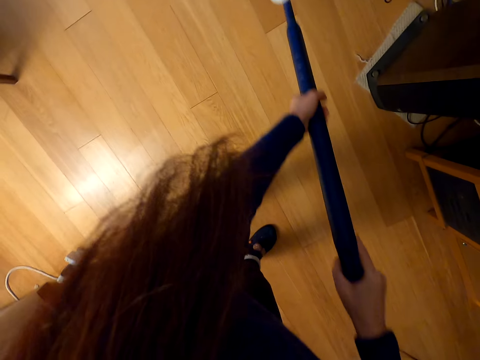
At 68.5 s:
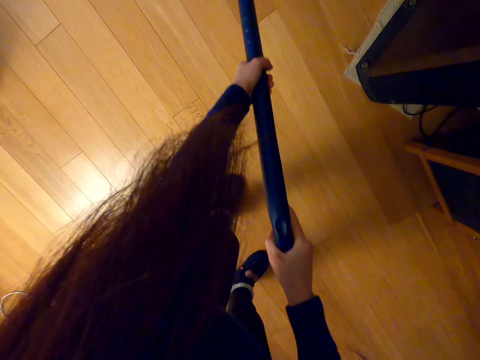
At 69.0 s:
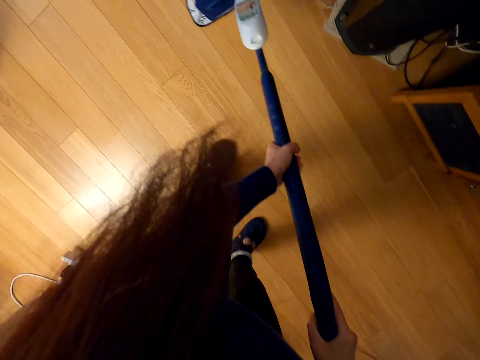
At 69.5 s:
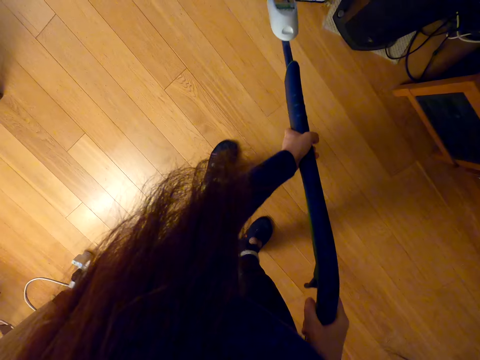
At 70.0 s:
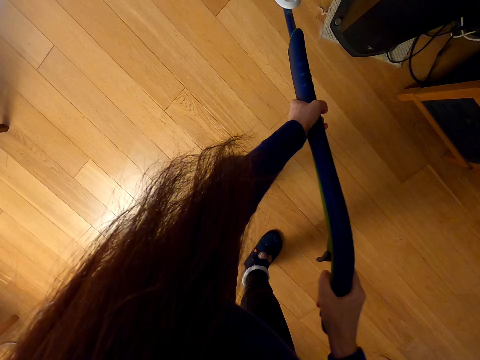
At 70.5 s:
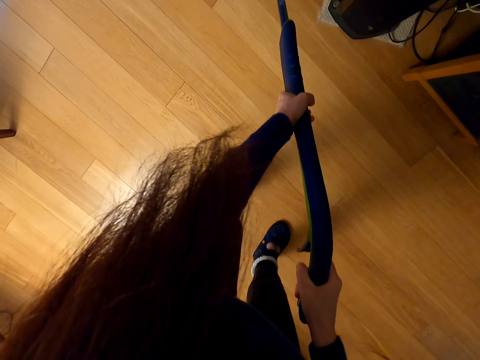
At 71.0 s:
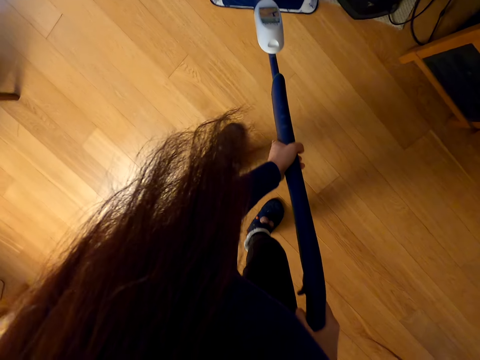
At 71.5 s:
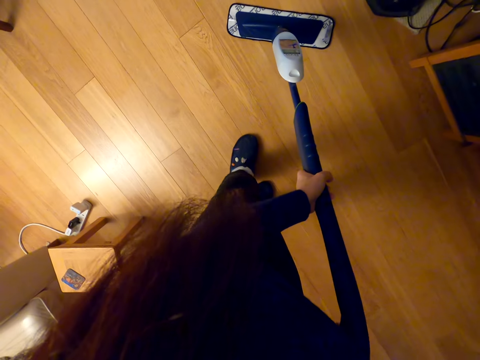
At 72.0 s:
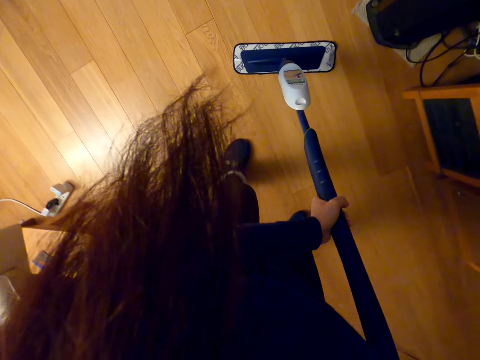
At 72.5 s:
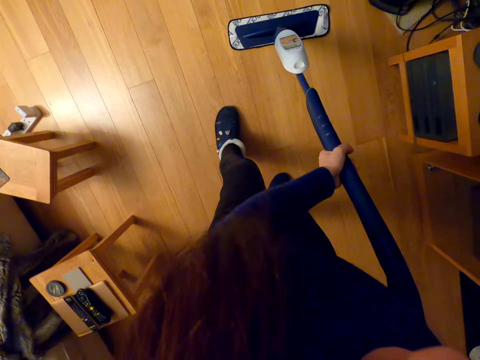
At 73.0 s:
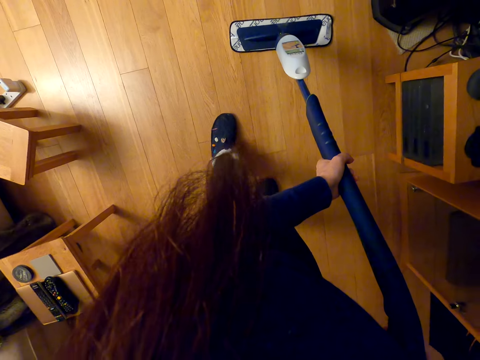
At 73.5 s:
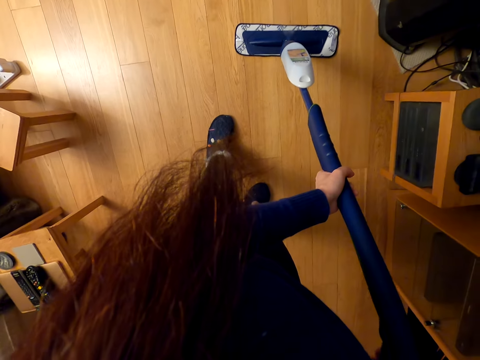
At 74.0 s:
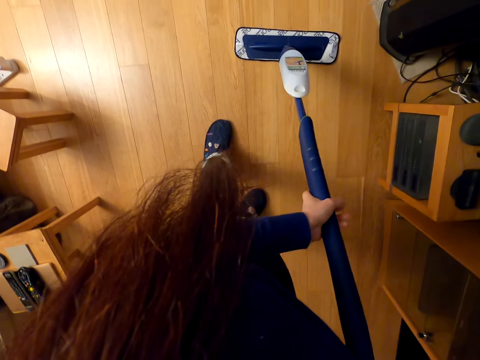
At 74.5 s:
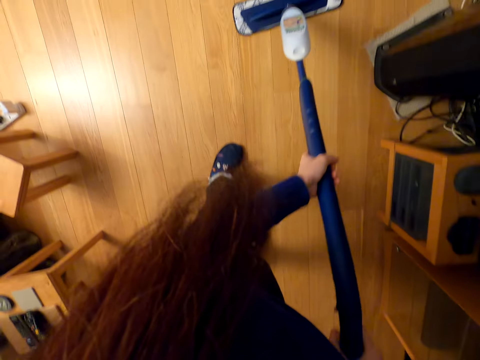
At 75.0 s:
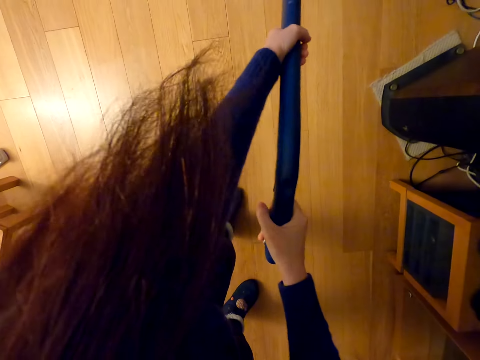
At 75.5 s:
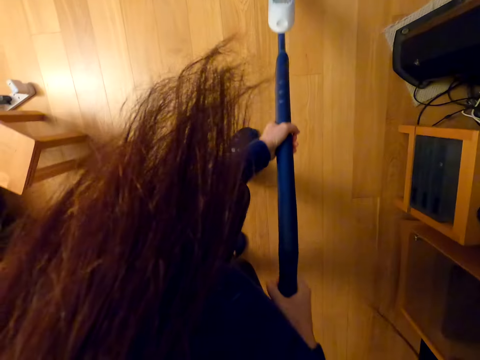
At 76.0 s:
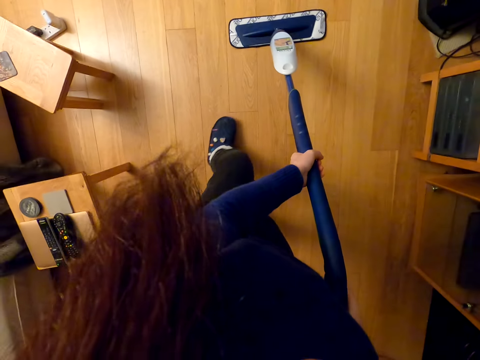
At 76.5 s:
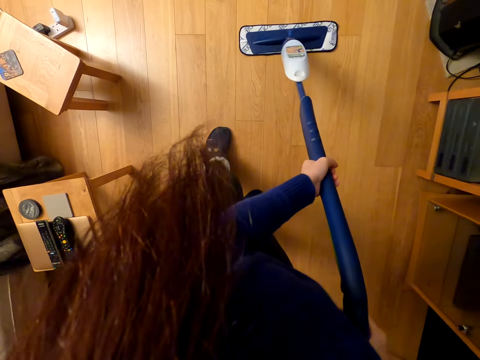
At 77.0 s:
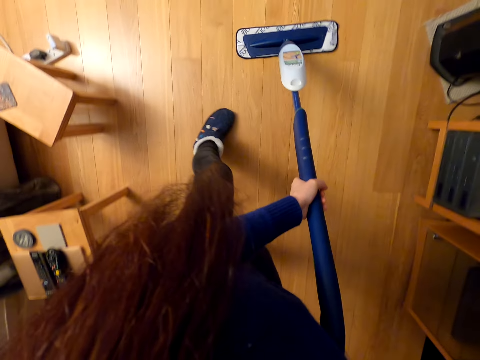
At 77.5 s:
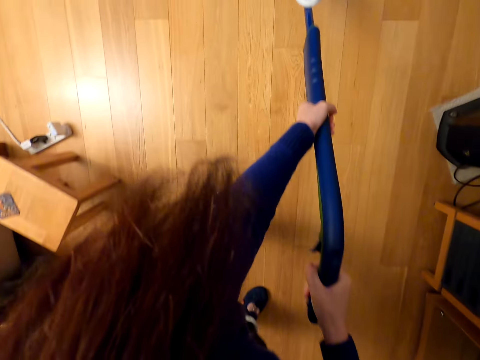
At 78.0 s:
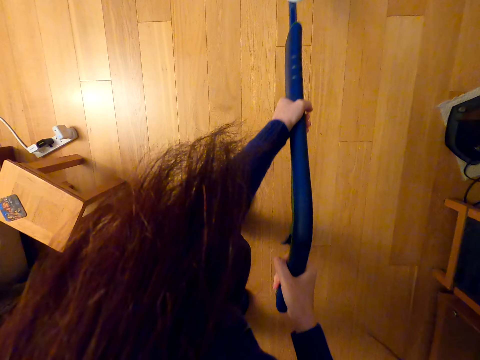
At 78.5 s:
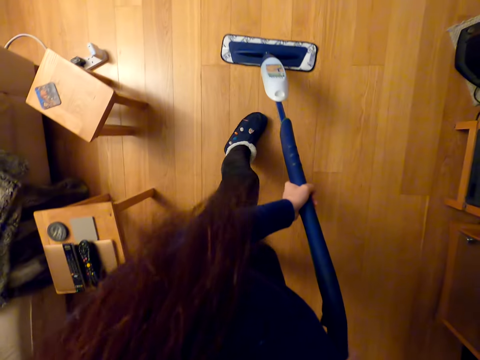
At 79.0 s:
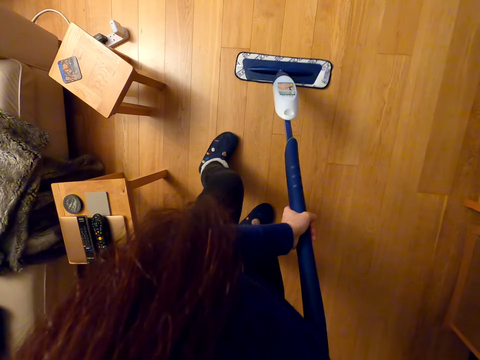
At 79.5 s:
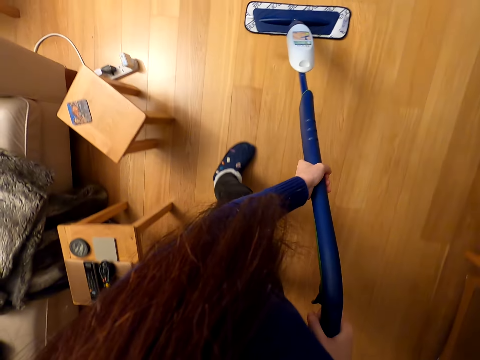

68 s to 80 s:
The camera wearer mops the floor. They spray the floor repeatedly.

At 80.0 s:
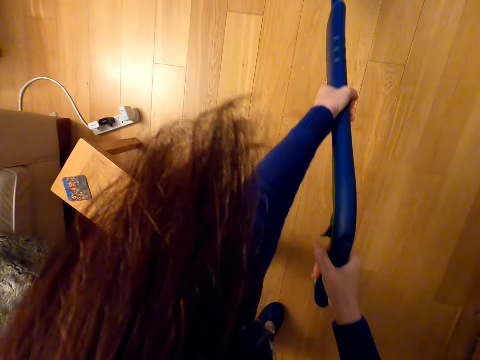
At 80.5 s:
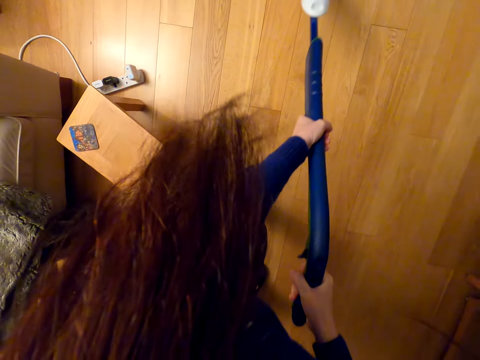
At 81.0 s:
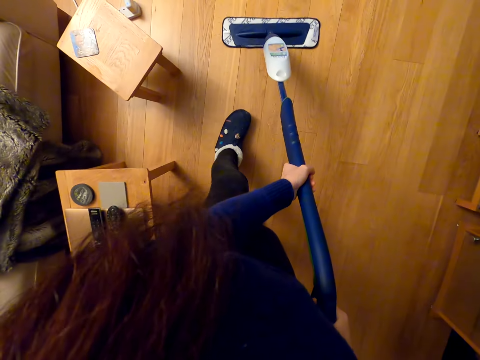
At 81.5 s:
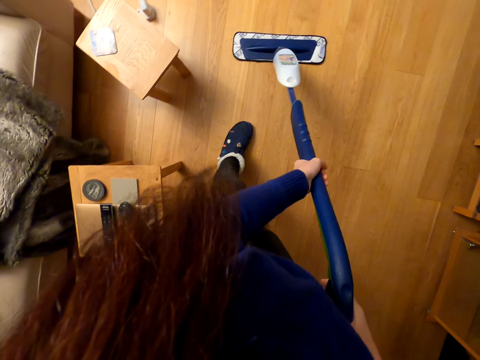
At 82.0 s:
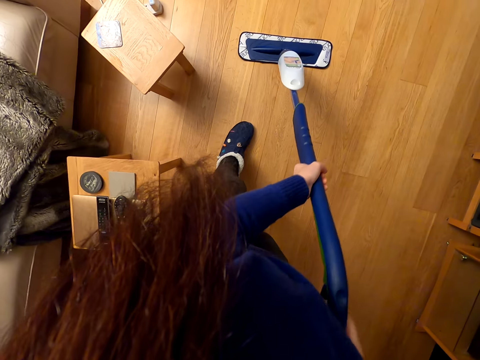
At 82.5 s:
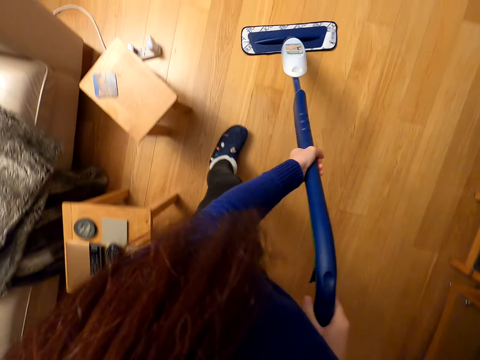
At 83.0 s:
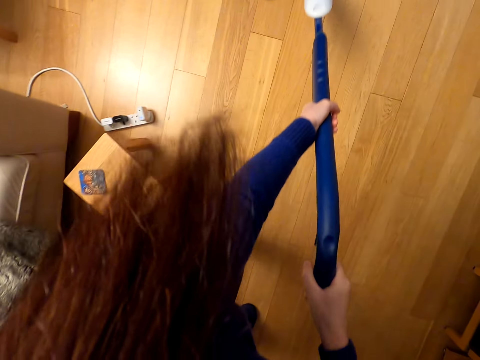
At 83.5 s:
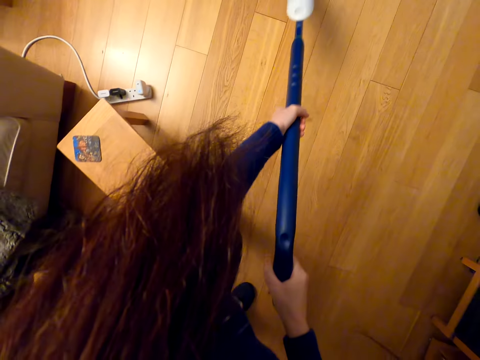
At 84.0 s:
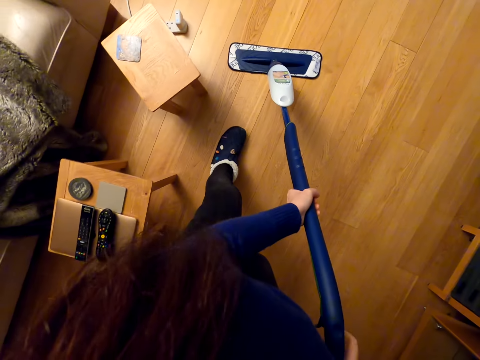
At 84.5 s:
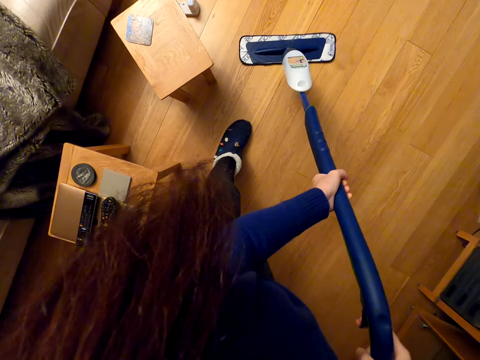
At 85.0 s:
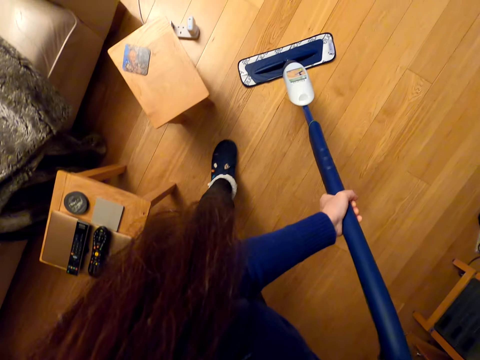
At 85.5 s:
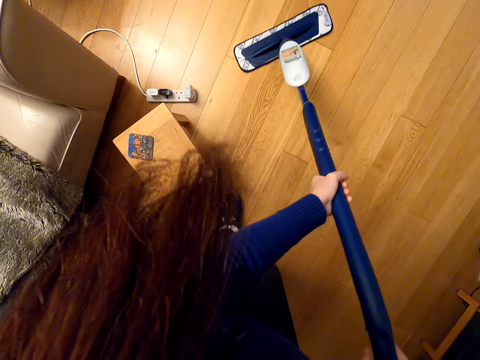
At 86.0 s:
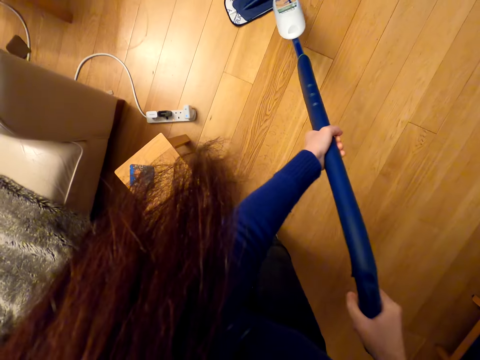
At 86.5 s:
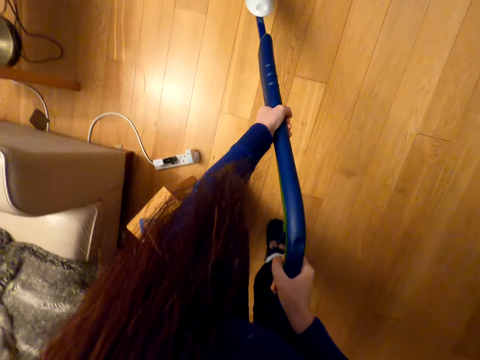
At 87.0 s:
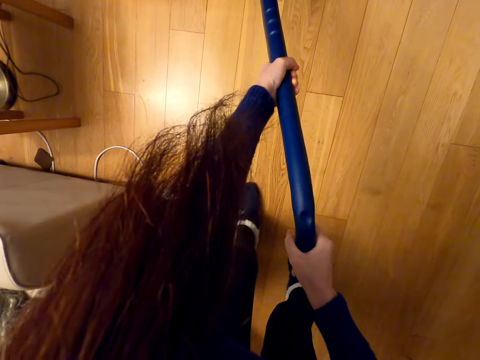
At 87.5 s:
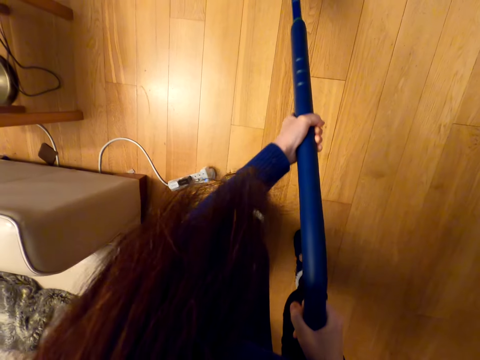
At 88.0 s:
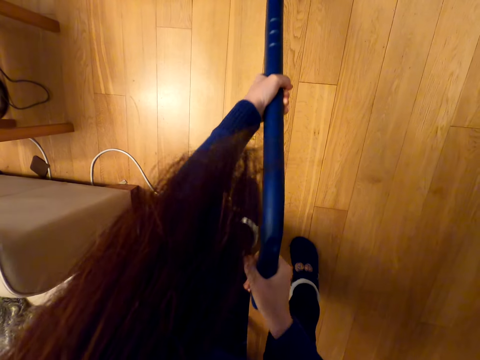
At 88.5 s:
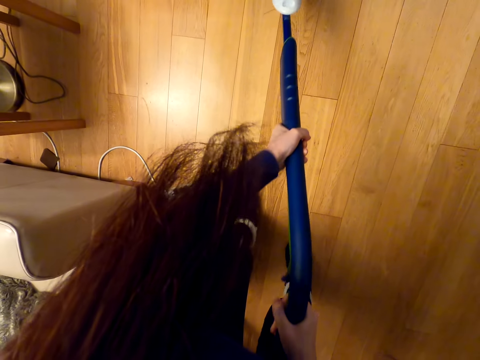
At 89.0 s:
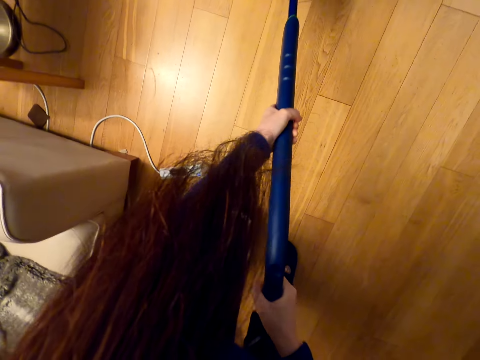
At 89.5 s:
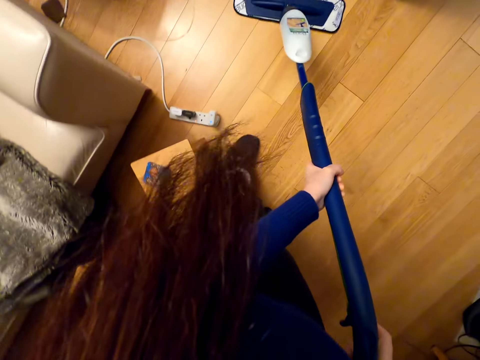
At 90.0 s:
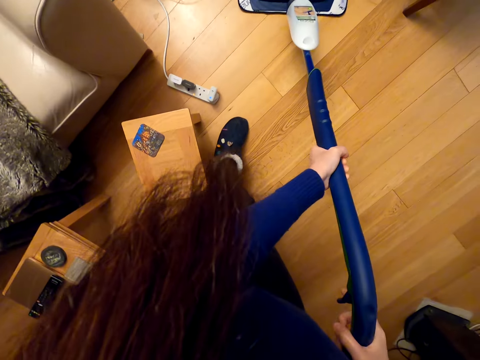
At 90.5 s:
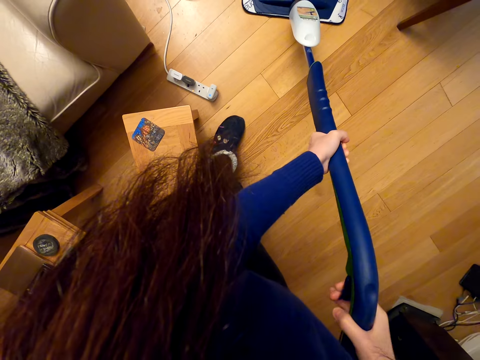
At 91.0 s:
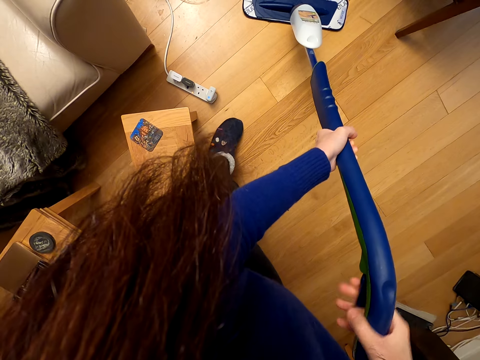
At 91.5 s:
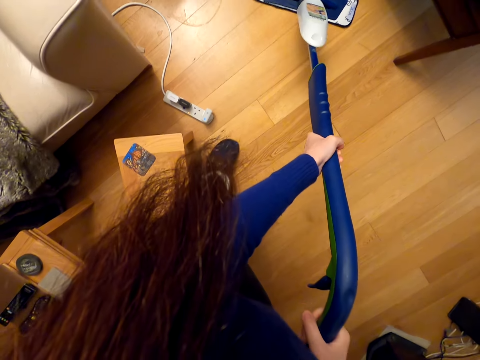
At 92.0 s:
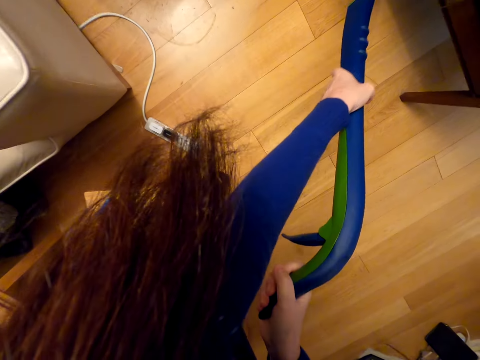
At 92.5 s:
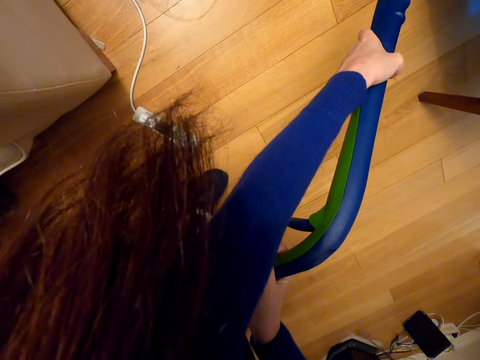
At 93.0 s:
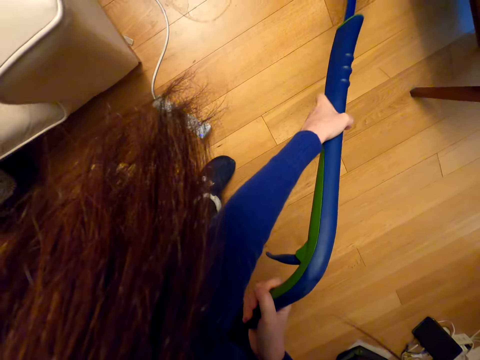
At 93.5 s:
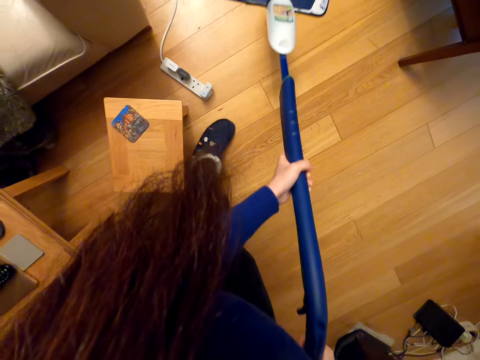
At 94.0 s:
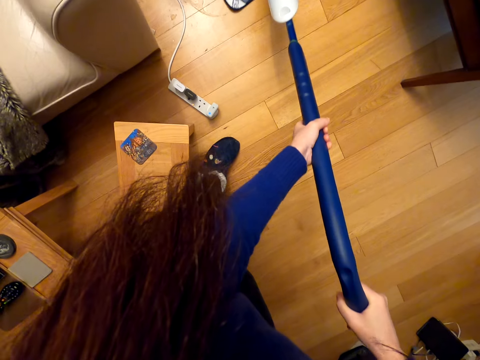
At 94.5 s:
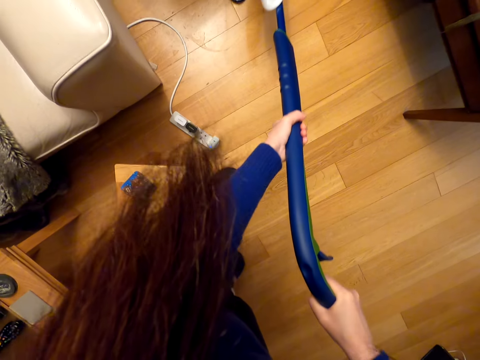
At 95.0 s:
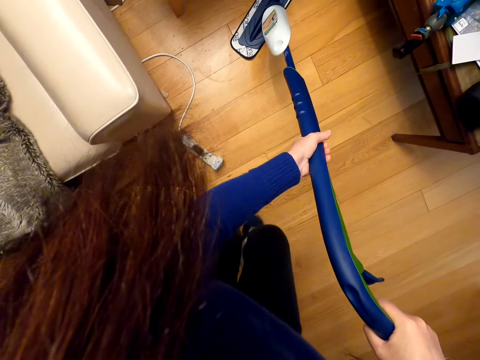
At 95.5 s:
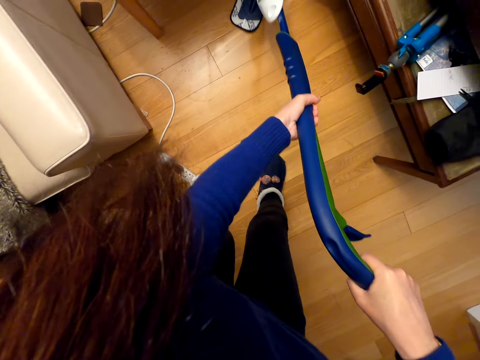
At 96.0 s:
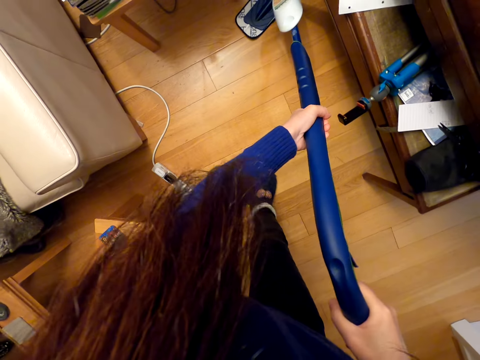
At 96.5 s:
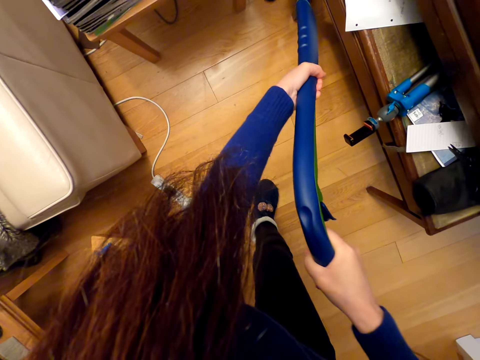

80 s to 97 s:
The camera wearer sprays the floor. They mop the floor. They spray the floor. They spray the floor again. They mop the floor with the mop.
